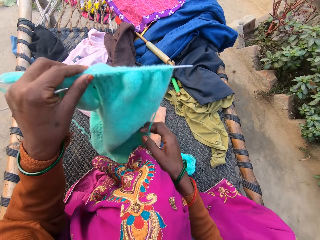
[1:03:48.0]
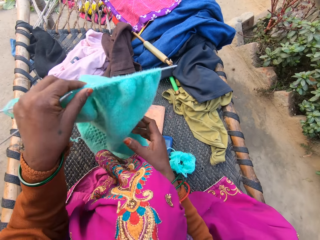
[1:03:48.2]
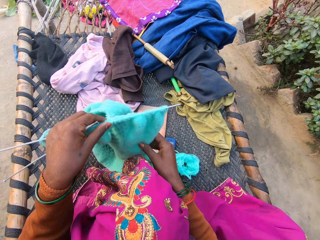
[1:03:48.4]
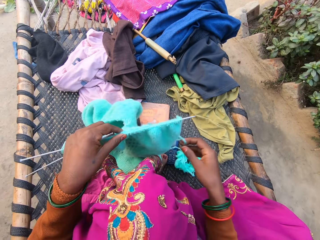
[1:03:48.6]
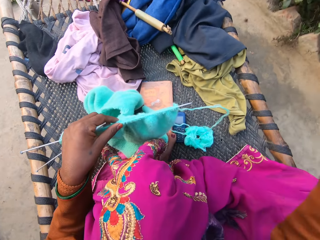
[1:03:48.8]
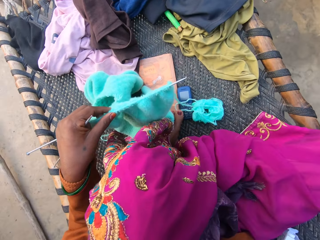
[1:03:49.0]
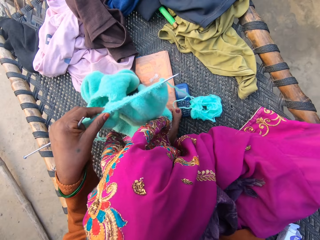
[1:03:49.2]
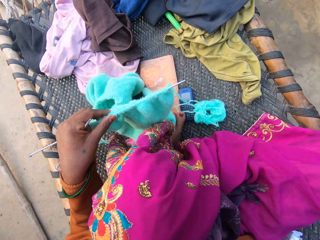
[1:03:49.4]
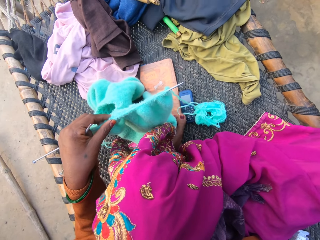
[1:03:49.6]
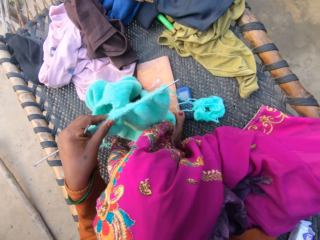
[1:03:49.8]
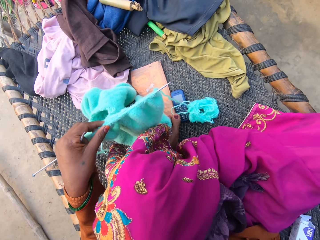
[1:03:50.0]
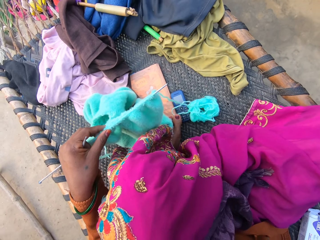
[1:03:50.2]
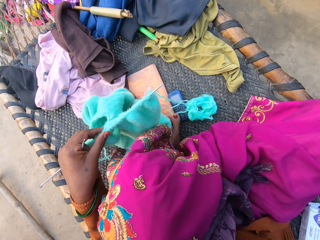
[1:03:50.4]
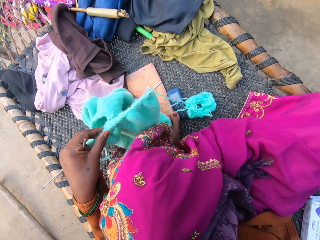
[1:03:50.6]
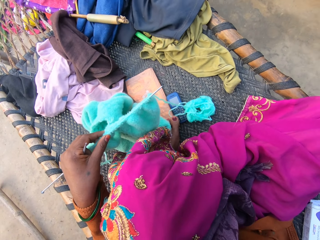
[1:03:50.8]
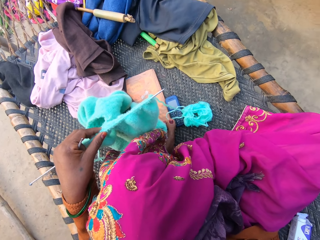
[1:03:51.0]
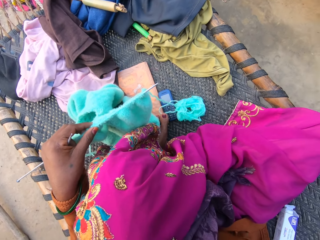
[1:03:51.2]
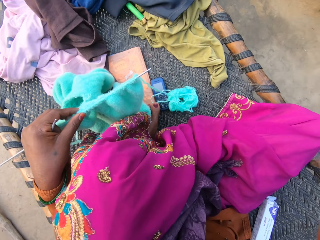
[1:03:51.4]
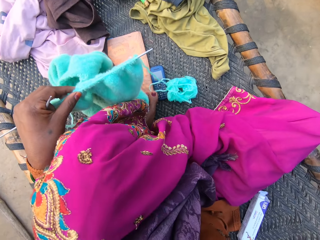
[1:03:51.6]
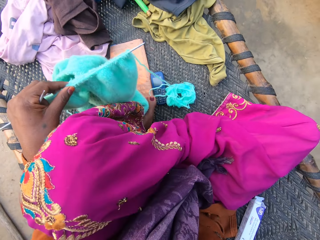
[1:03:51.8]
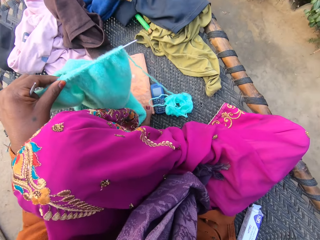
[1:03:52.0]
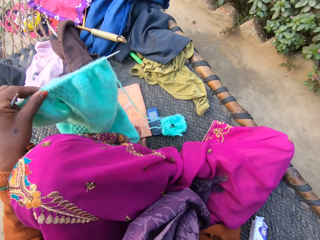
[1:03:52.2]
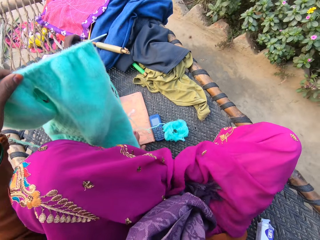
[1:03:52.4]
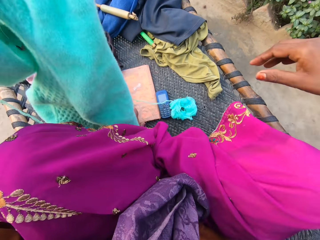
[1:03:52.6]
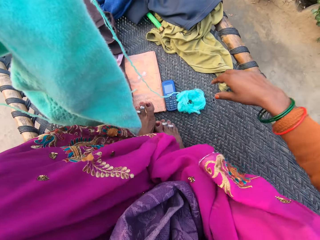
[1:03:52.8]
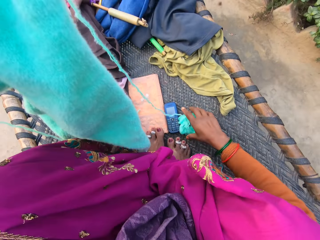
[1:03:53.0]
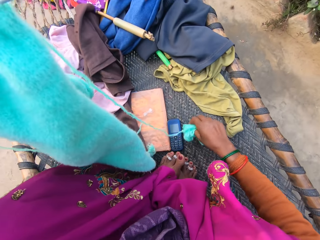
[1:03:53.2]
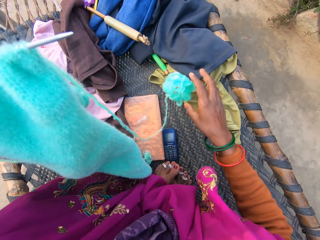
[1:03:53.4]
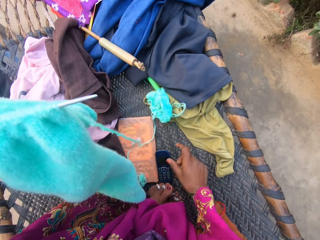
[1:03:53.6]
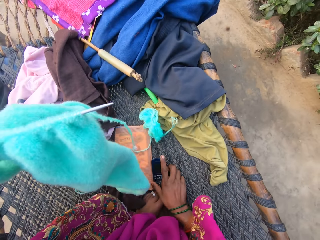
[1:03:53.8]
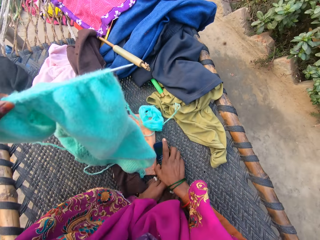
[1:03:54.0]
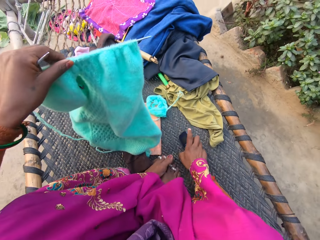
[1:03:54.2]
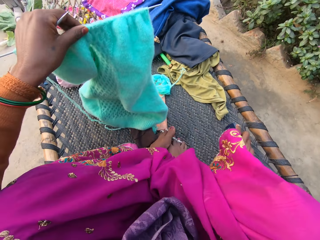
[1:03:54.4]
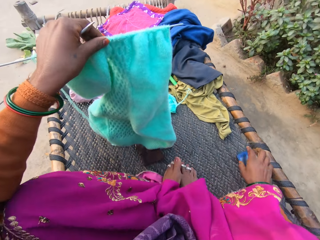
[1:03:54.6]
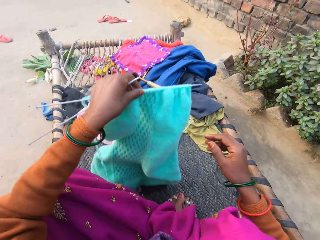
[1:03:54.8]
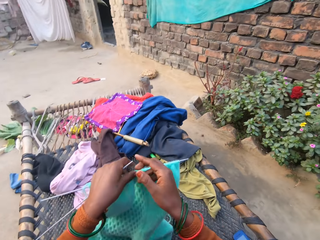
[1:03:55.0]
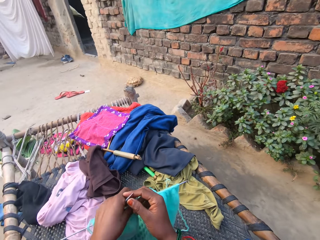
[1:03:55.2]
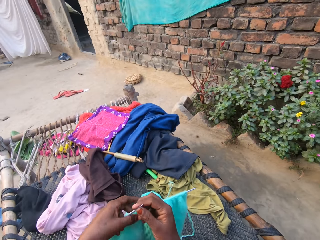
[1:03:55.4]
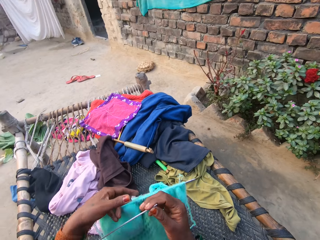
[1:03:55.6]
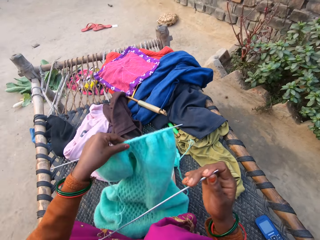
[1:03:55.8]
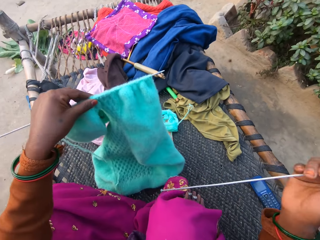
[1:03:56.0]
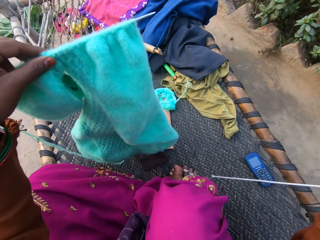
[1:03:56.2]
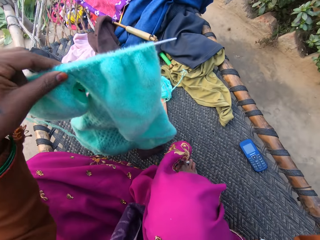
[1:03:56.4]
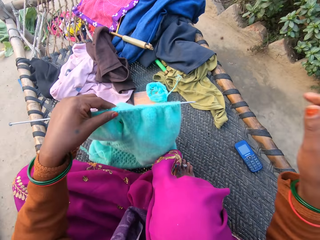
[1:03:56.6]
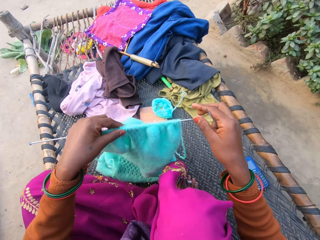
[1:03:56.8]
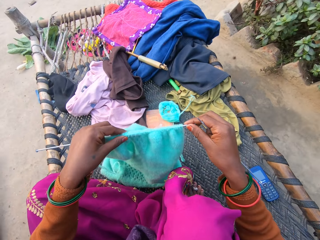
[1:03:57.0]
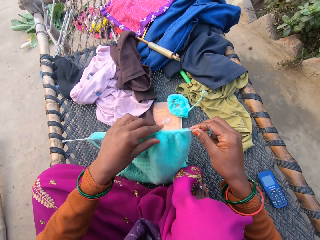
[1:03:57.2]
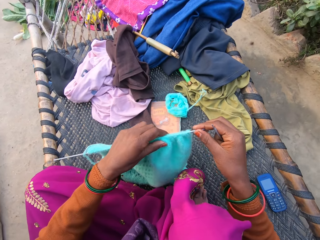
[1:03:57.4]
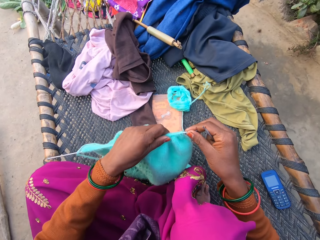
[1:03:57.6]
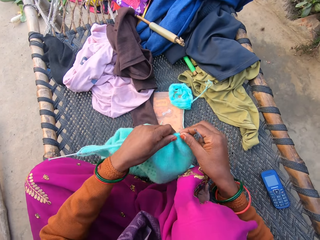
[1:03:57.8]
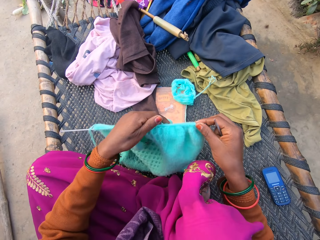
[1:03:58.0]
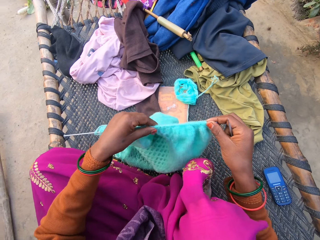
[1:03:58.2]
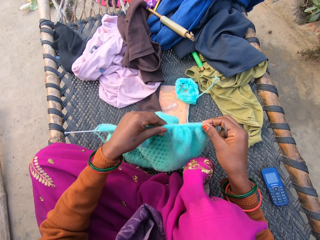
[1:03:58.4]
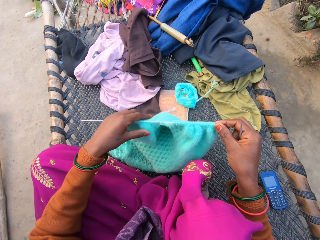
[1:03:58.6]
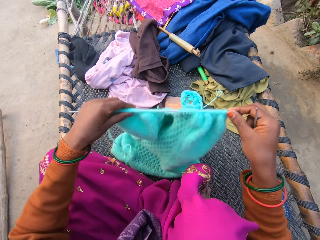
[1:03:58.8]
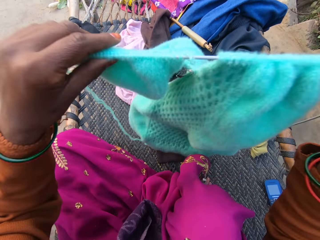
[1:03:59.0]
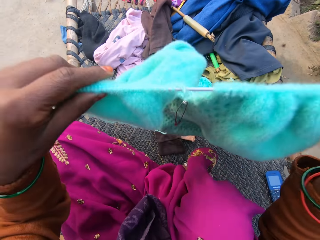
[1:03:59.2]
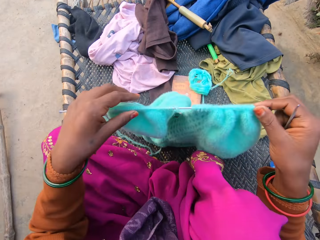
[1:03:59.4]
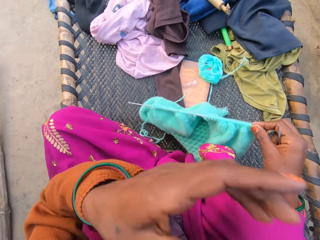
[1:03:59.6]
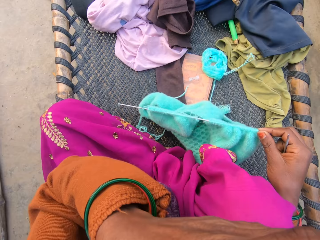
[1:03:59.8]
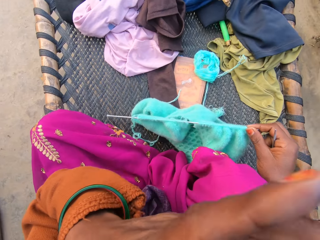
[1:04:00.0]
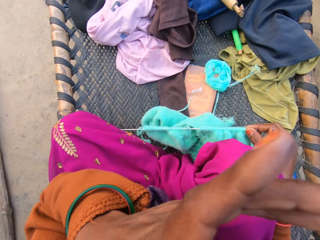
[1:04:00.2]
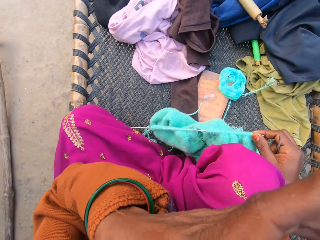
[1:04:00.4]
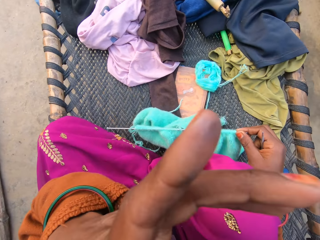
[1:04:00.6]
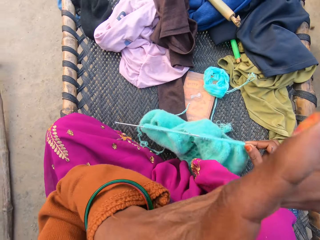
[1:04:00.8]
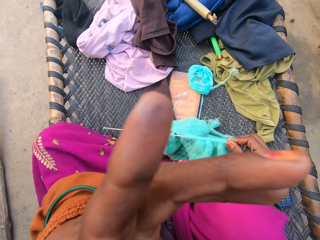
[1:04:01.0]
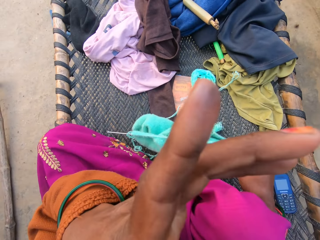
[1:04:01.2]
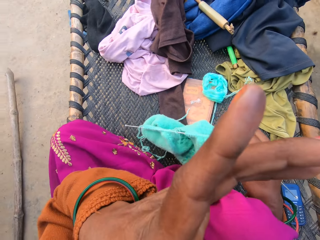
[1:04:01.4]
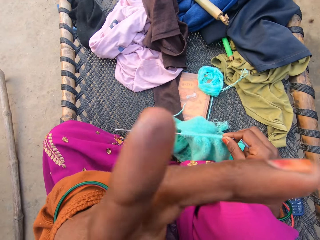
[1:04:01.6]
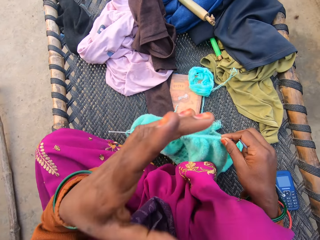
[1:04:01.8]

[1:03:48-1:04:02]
The camera wearer lifts a fabric. She touches her face with her right hand. She lowers the fabric and raises her hand. She turns a camera. She adjusts a ball of yarn on a mat with her right hand. She picks up a string and drops the string. She adjusts a phone on the mat with her right hand. She picks up the phone and drops the phone. She touches a crochet, picks up the crochet and lifts the fabric. She lowers her left hand. She holds a pair of knitting needles with both hands. She pushes the fabric. She adjusts a sweater in one of the knitting needles with both hands. She lifts the fabric and lowers the fabric. She touches her face with her left hand. She raises her hand. She does something.

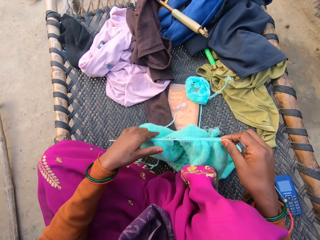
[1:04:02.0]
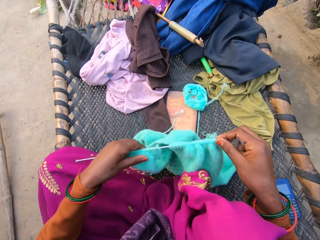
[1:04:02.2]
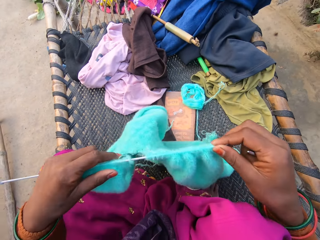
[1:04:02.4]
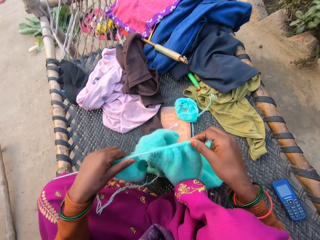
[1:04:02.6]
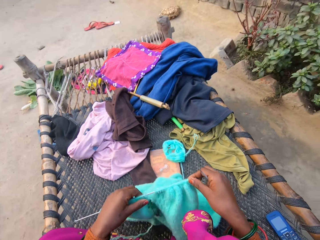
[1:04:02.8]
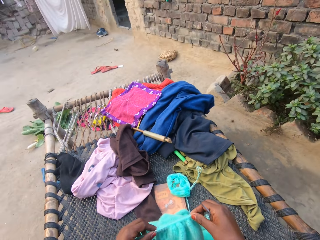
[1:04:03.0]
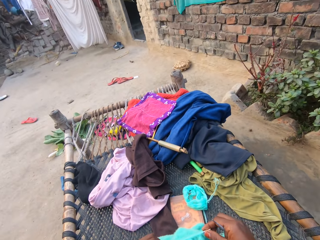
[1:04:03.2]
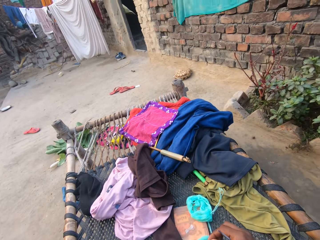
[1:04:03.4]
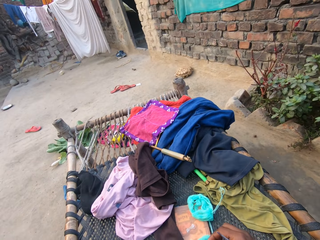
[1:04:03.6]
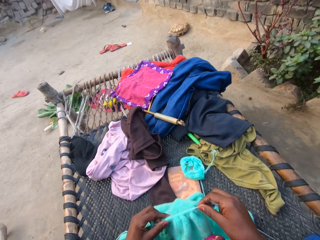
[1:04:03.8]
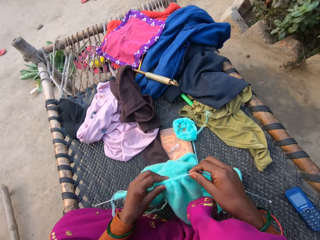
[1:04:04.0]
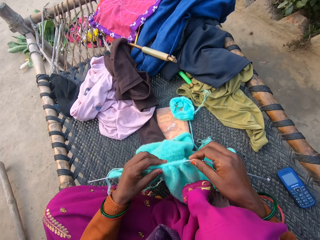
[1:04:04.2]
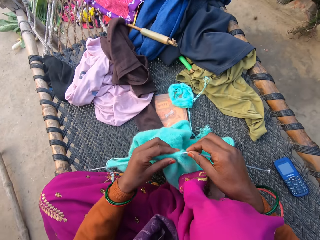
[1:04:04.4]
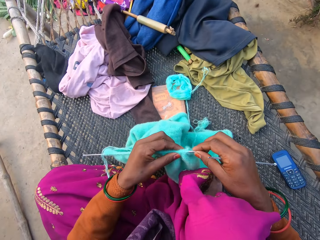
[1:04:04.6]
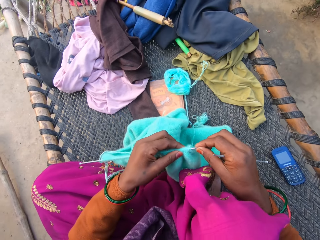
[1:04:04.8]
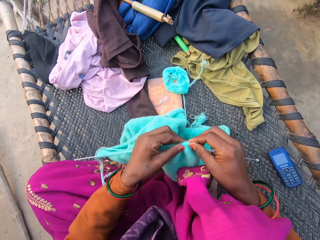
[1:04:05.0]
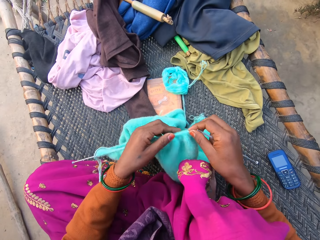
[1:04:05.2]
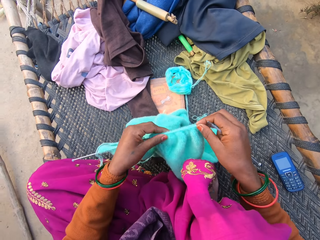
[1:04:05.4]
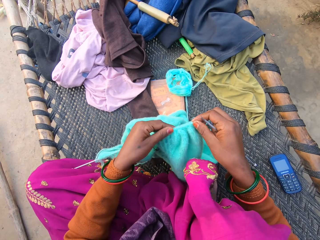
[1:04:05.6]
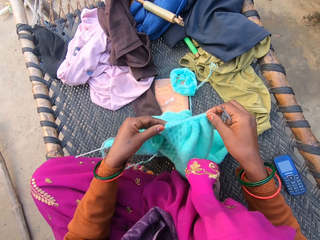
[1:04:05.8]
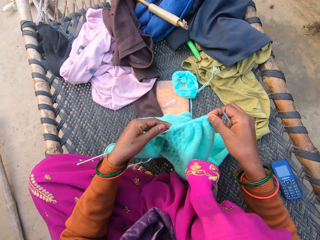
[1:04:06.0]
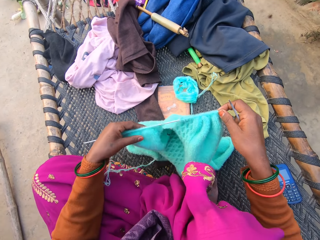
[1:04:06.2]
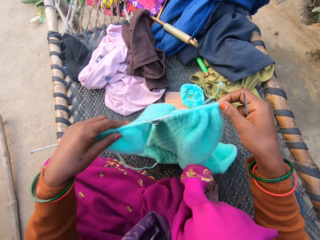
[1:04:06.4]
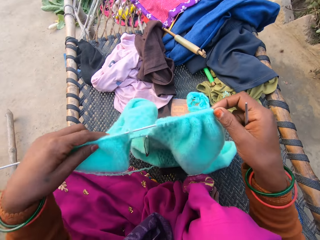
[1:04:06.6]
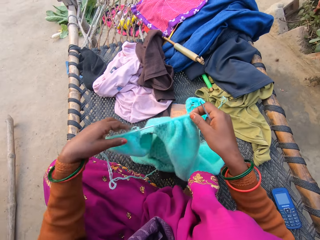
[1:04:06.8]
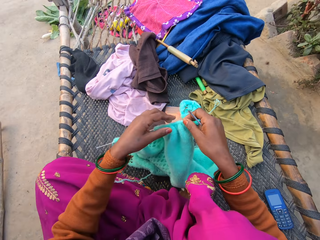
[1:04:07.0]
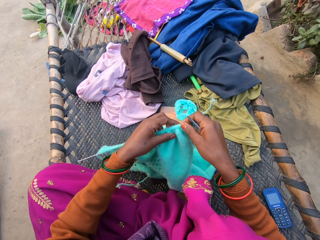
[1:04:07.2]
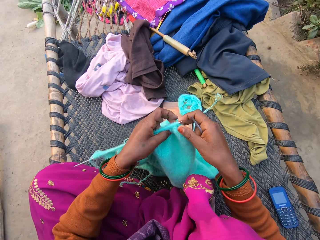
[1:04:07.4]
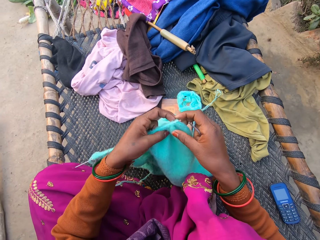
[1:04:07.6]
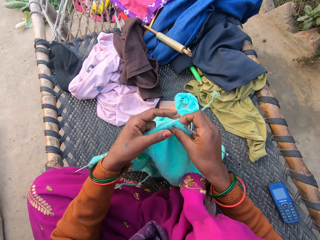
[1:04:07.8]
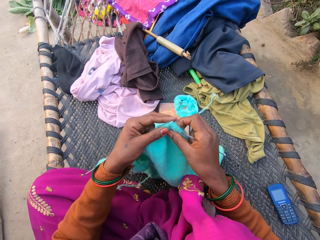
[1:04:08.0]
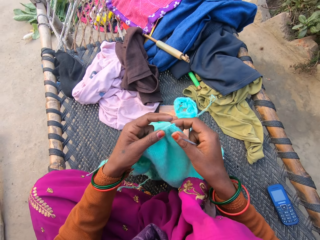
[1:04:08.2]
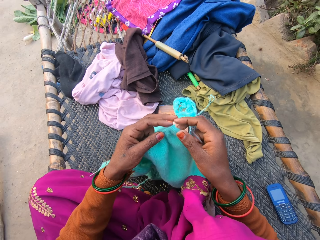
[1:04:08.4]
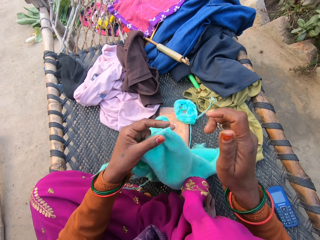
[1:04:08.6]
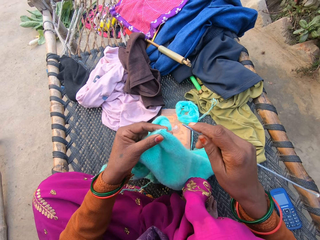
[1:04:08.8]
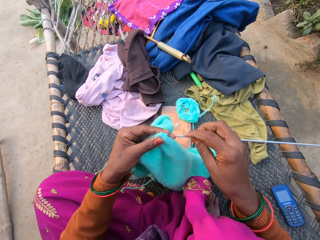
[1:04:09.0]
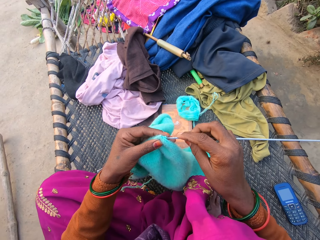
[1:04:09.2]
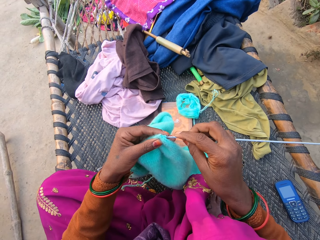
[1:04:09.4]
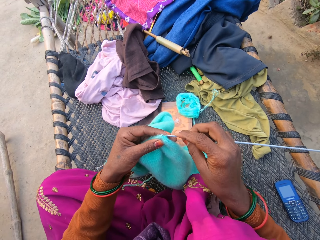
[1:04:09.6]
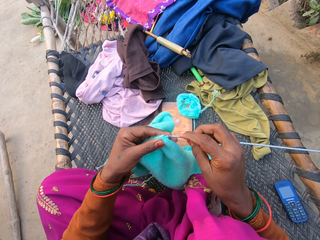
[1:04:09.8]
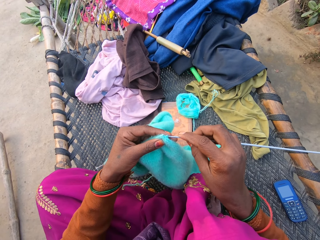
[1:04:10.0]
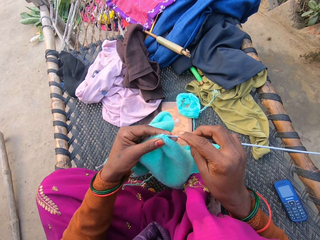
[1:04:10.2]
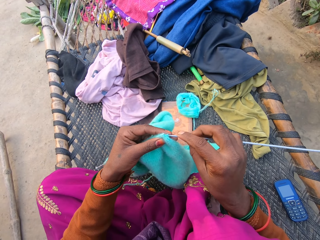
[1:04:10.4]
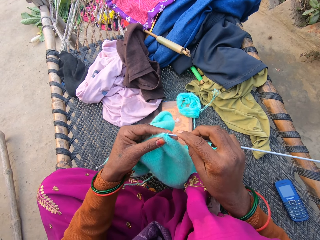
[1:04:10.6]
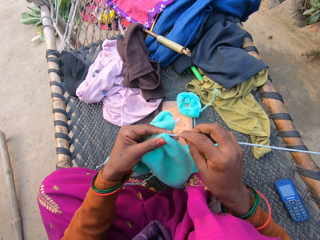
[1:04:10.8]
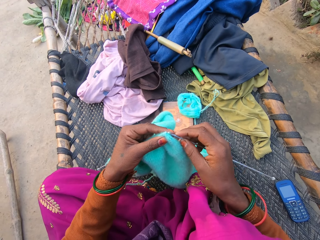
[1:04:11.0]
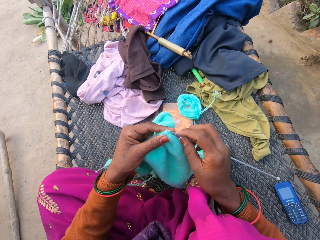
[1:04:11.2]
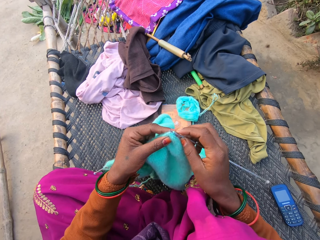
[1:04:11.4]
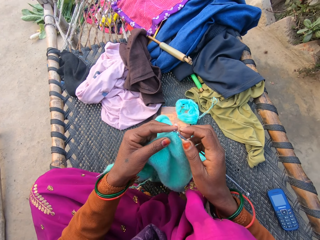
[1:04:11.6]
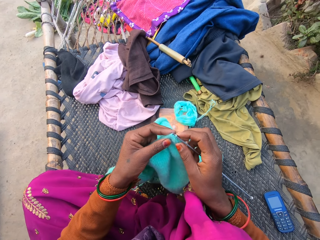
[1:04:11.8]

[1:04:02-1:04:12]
The camera wearer lifts a fabric and lowers the fabric. They look around the compound. They weave the fabric. They adjust a sweater in one of the knitting needles with both hands. They touch the fabric, raise the fabric, drop the fabric and touch the fabric. They insert a crochet in the fabric. They knit the sweater with the pair of knitting needles and wool in both hands.
